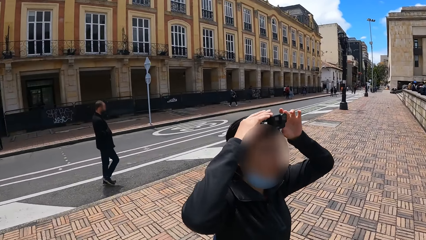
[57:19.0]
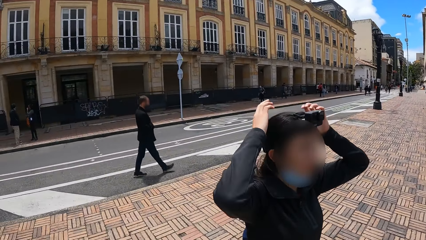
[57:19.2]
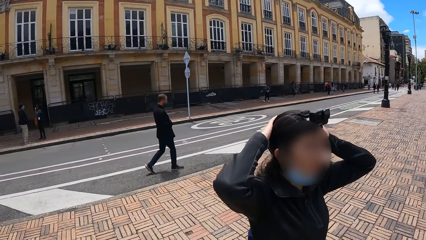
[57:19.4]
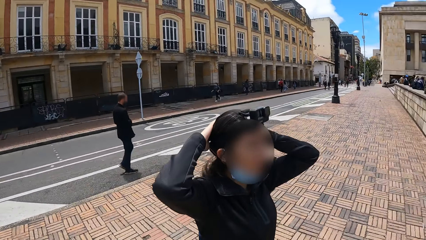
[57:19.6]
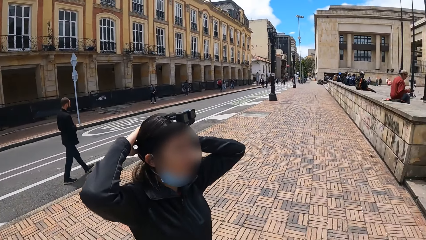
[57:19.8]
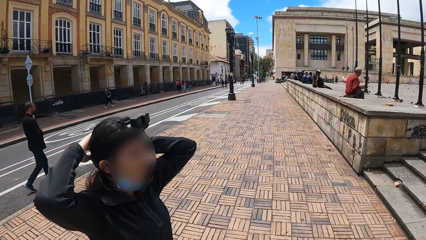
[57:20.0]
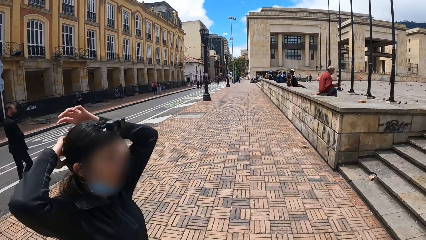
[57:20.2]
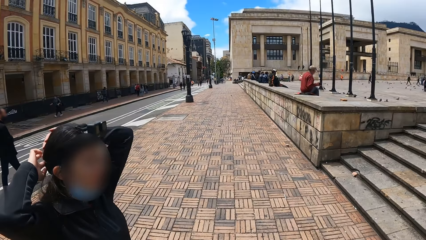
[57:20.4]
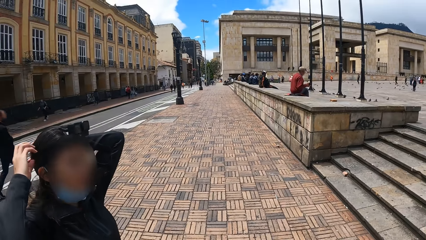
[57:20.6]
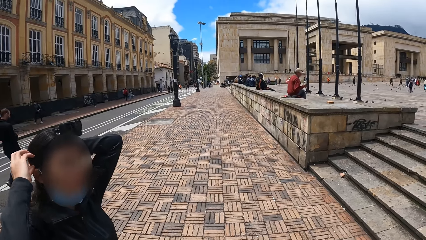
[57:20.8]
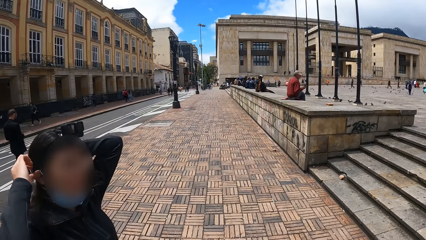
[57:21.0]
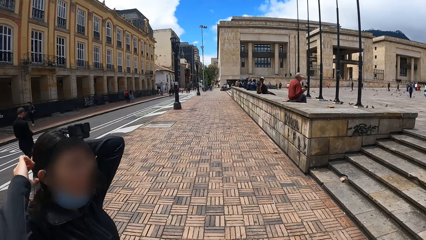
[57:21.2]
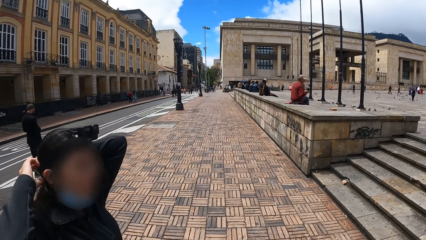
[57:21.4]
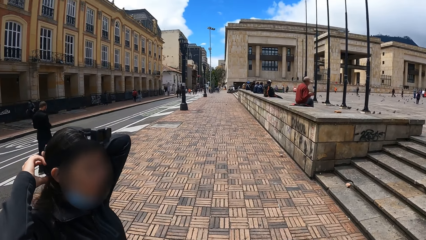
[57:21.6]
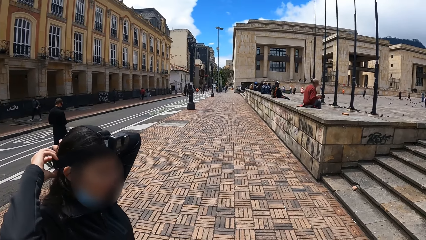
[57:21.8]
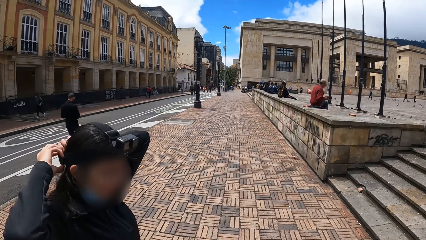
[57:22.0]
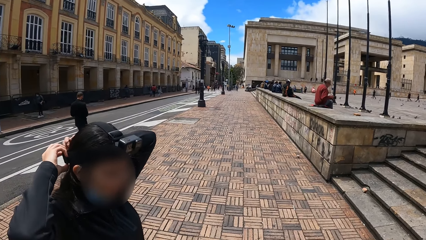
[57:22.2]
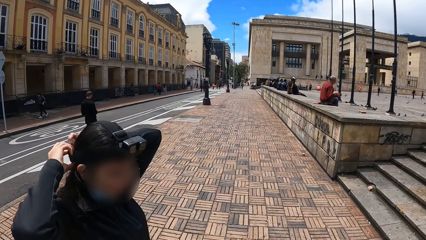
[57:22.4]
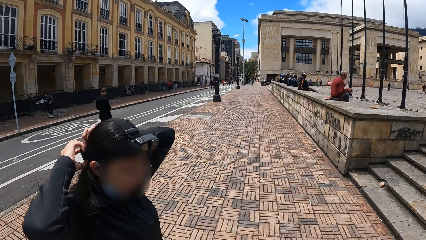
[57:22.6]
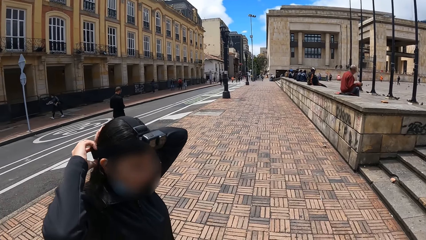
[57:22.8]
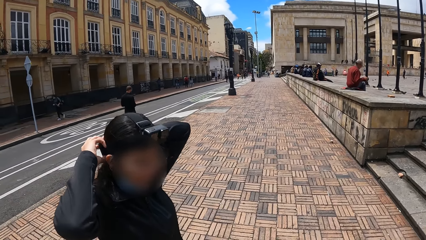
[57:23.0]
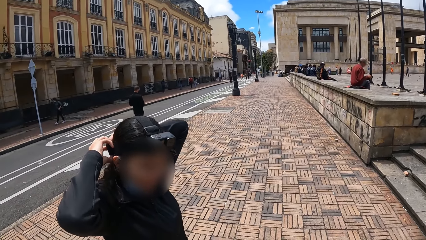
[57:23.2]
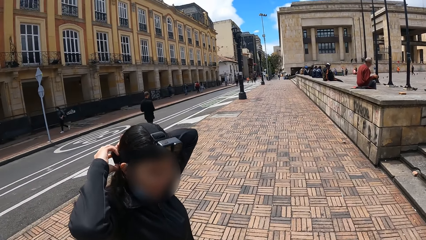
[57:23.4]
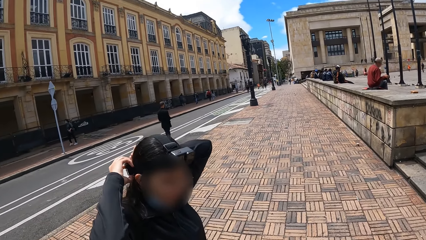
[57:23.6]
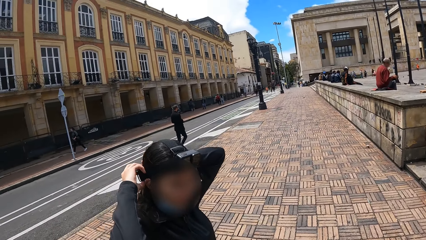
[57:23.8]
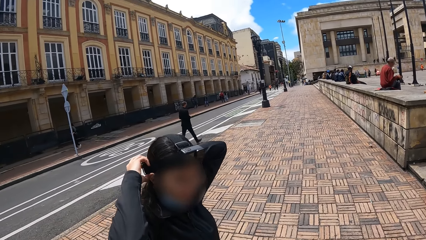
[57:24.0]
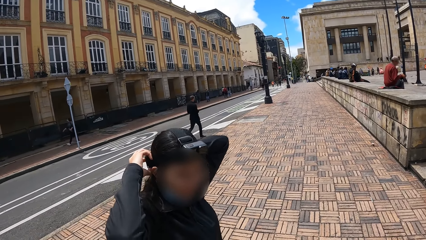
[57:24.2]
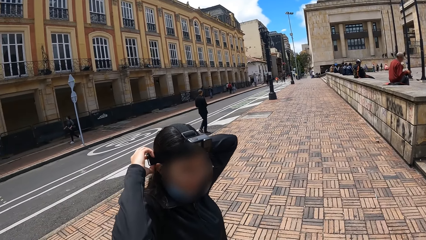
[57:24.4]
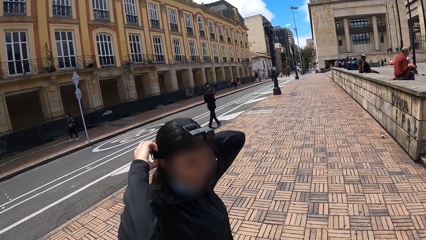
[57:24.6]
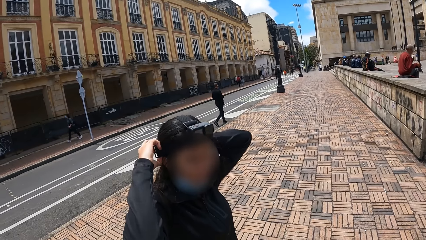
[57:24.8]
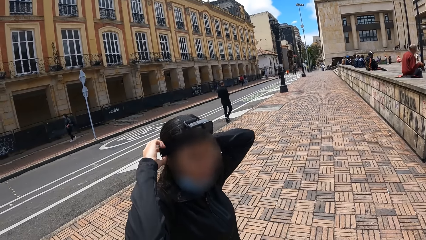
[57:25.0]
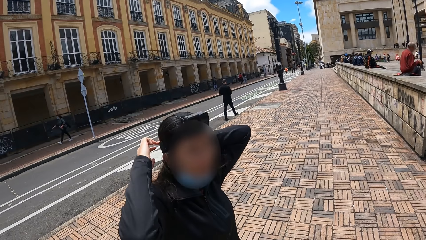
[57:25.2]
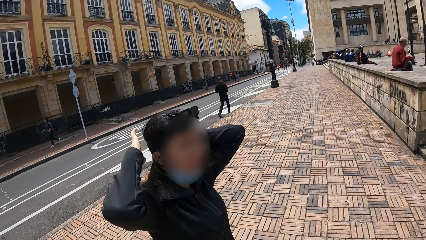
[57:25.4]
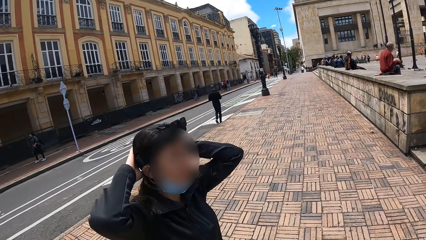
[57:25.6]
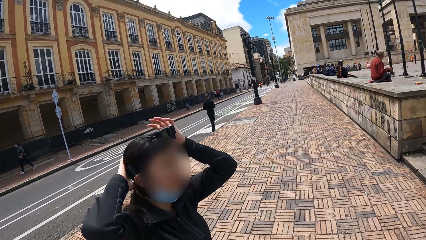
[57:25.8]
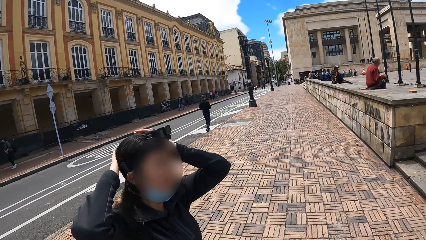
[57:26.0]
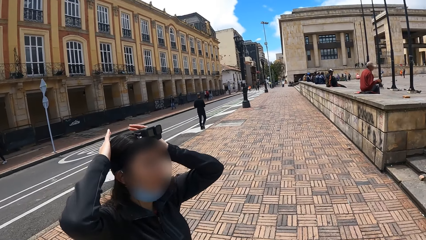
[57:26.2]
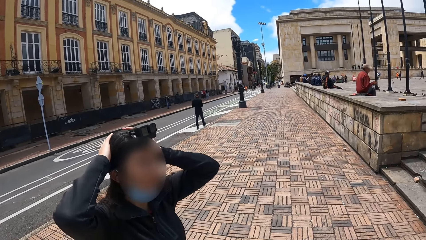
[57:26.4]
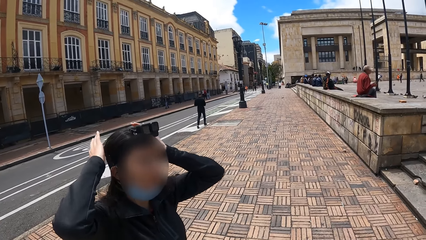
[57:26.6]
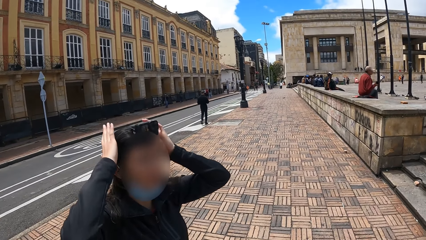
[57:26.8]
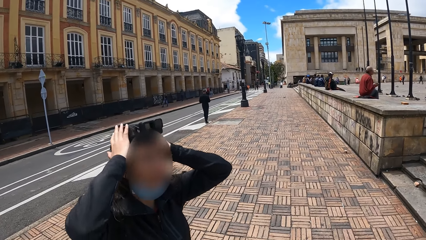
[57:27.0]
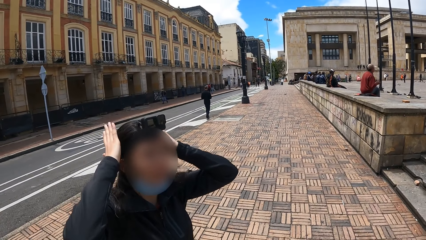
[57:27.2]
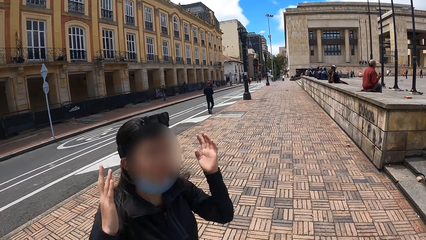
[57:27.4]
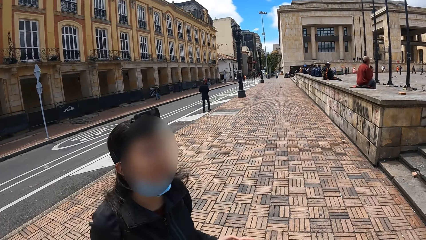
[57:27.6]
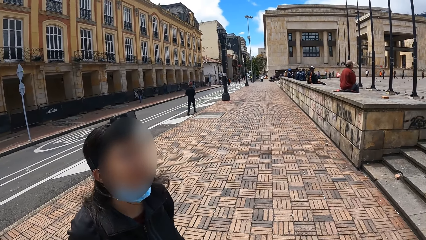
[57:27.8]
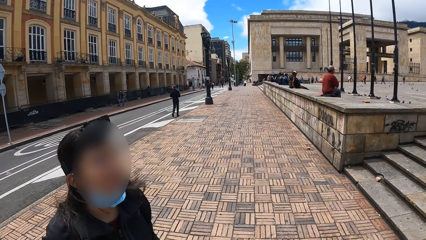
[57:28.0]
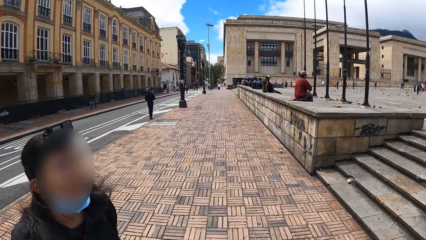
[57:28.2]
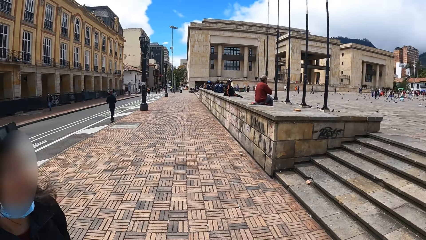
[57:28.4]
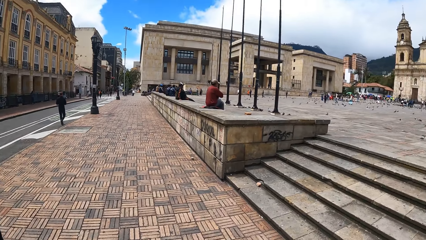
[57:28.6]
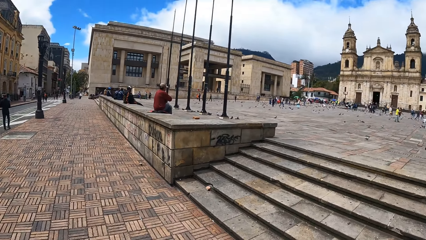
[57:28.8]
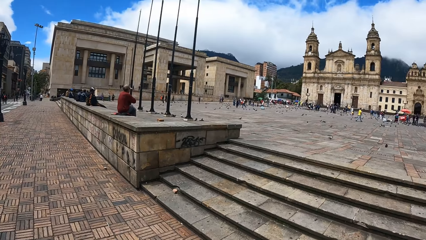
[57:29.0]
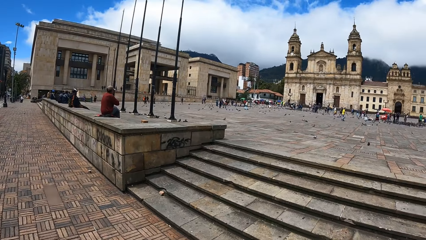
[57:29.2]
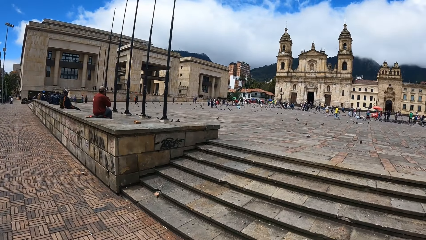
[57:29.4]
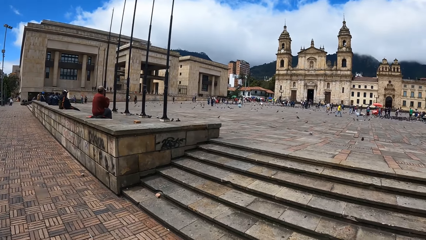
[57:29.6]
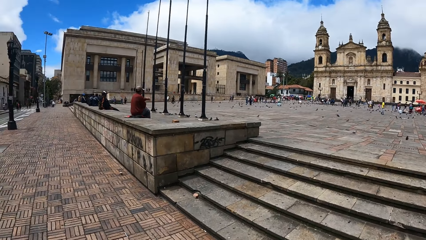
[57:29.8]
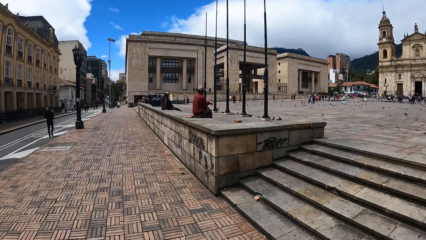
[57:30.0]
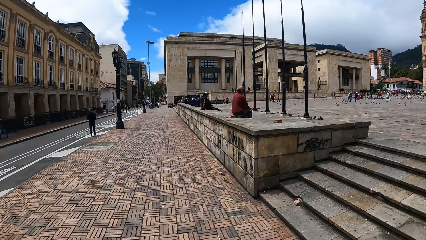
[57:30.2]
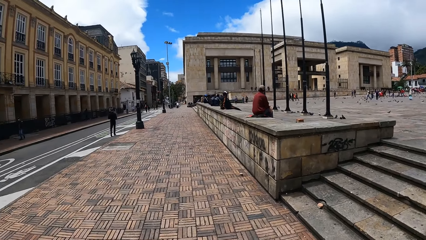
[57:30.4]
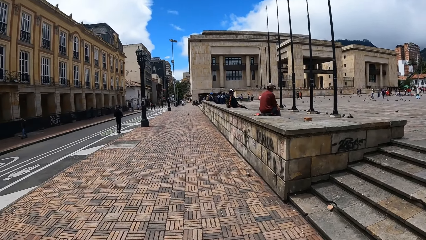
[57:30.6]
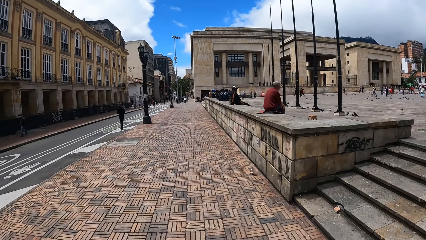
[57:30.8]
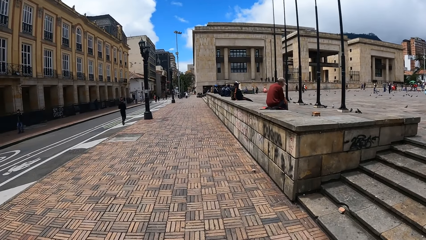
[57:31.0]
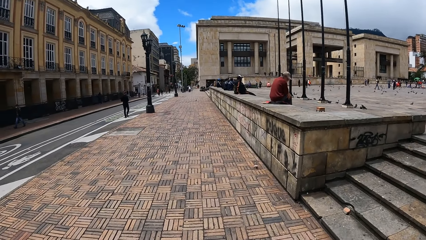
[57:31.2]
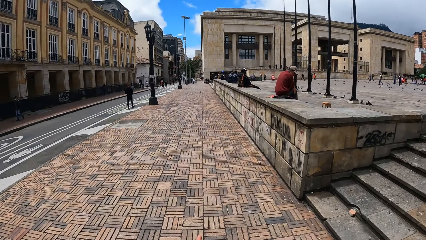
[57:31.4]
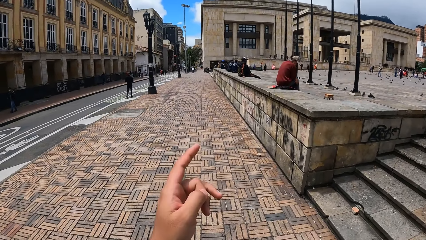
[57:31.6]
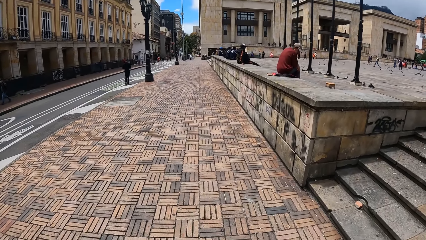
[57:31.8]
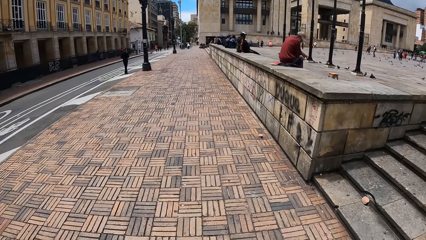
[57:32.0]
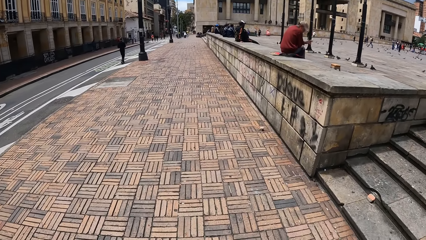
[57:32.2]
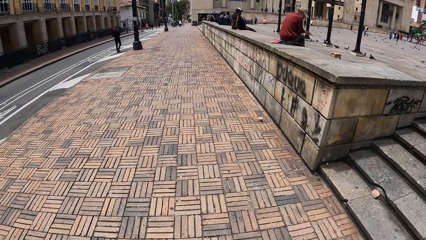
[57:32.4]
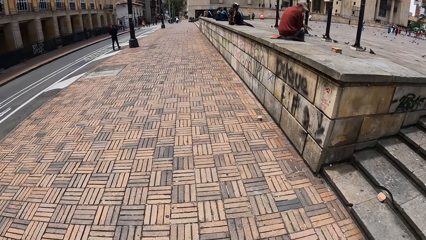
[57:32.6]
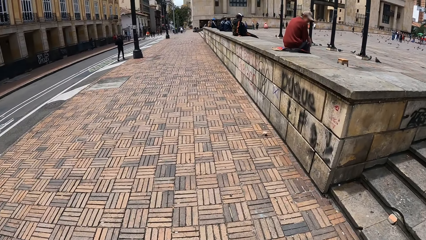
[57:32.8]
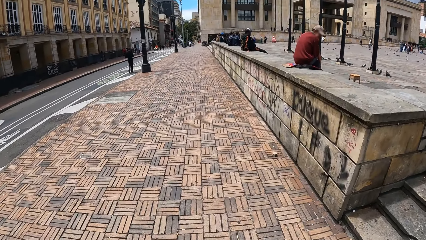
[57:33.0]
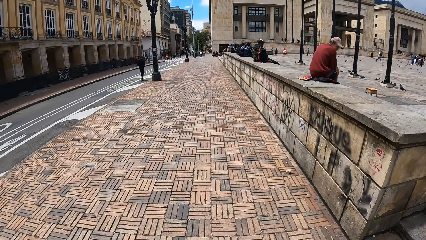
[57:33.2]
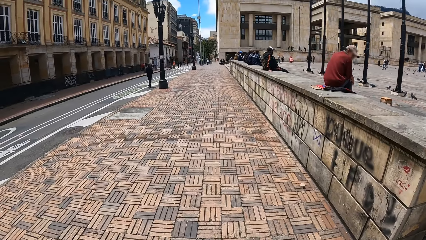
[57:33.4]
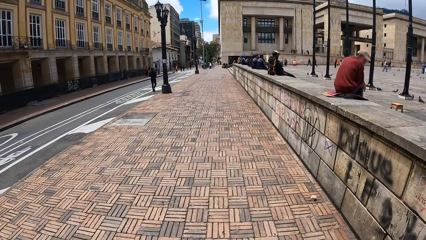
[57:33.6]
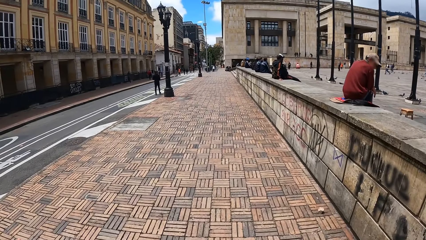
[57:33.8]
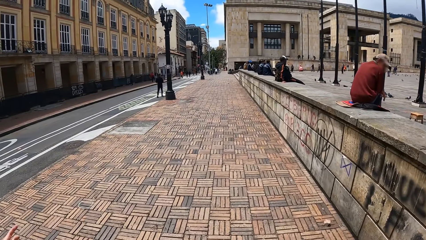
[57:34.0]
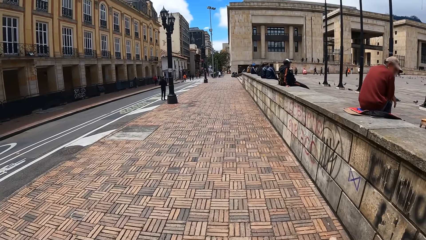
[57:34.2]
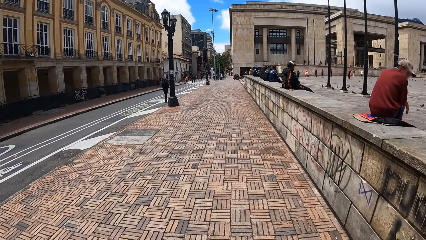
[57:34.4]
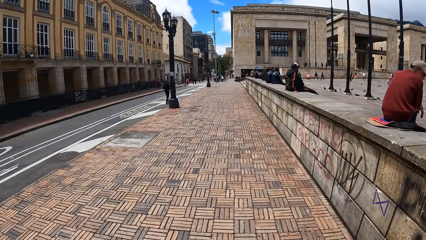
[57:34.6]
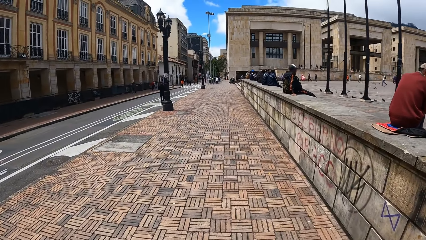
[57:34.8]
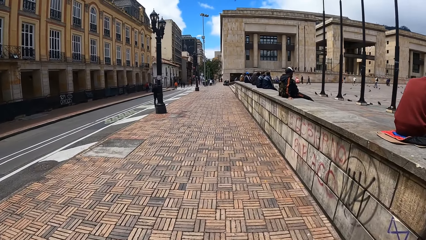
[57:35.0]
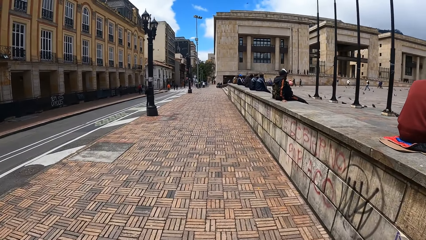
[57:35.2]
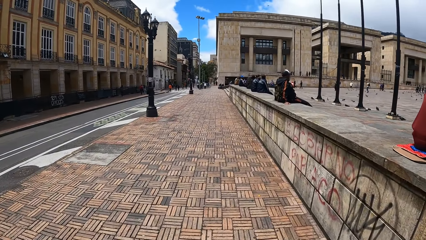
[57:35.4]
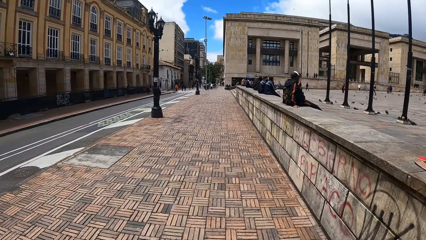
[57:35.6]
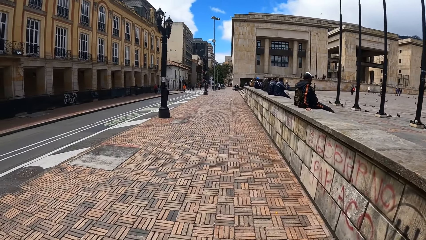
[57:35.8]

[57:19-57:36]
The camera wearer looks around. A person adjusts the camera. The person rubs the hair, adjusts the clip on the hair, rubs the hair, and stares around. The camera wearer points out with a finger and walks around. The person walks around.
